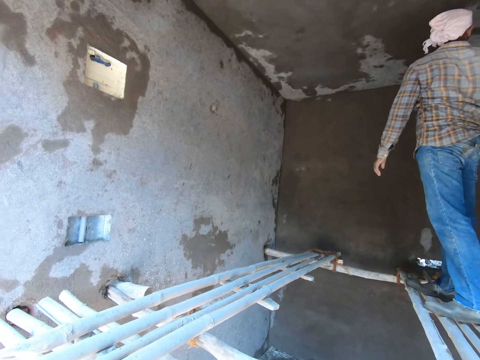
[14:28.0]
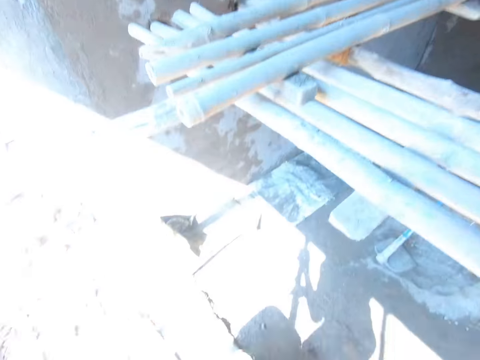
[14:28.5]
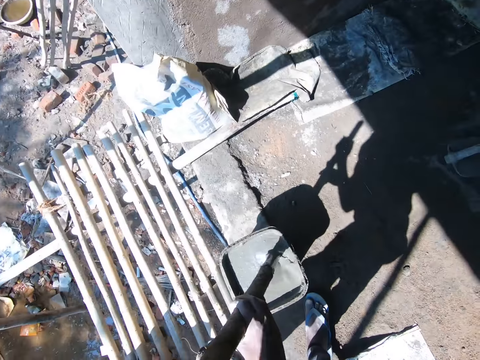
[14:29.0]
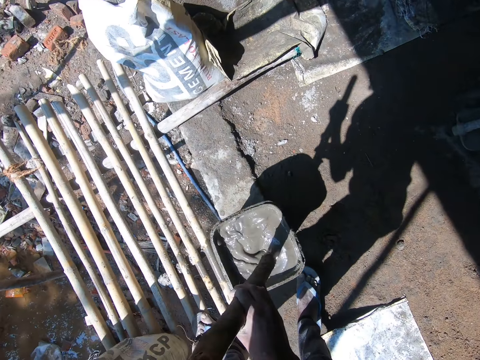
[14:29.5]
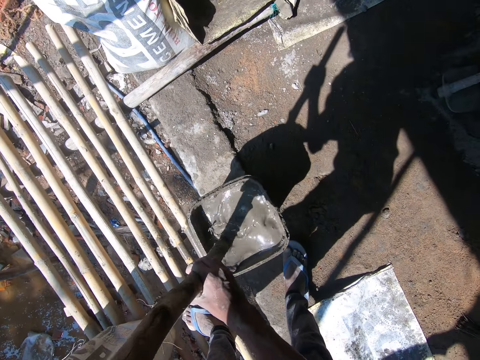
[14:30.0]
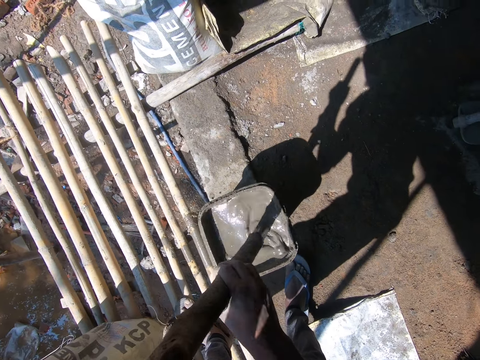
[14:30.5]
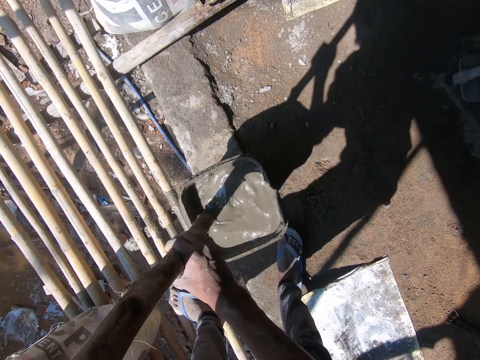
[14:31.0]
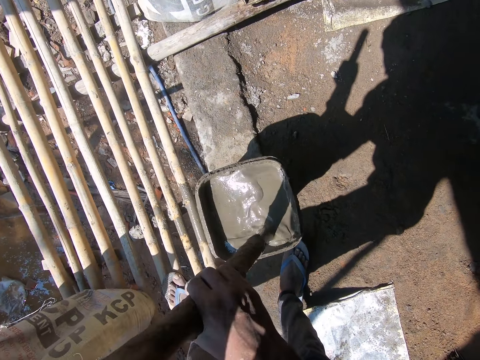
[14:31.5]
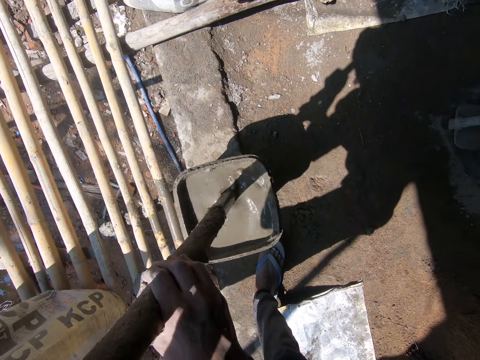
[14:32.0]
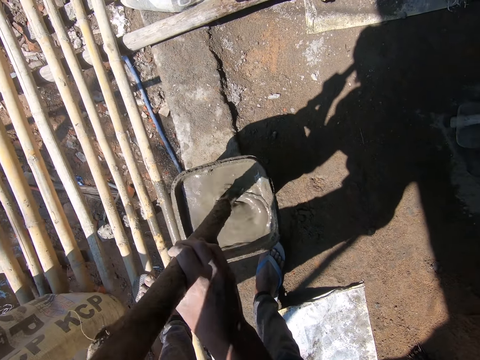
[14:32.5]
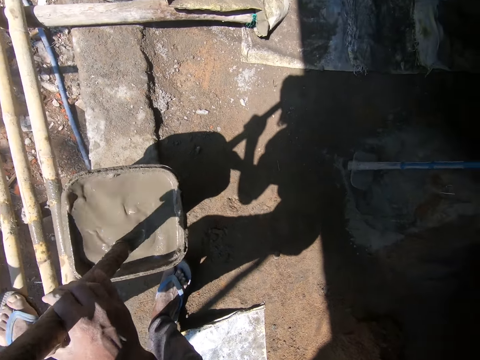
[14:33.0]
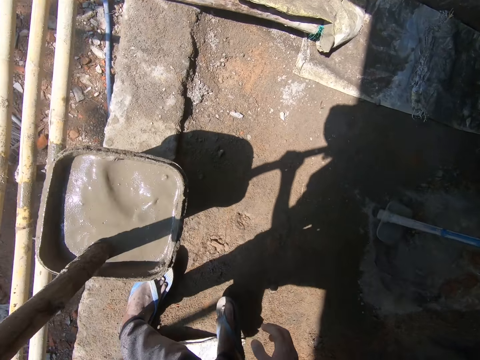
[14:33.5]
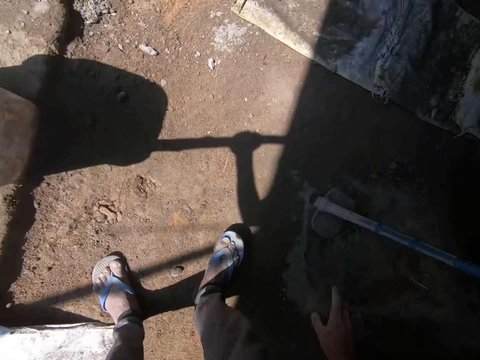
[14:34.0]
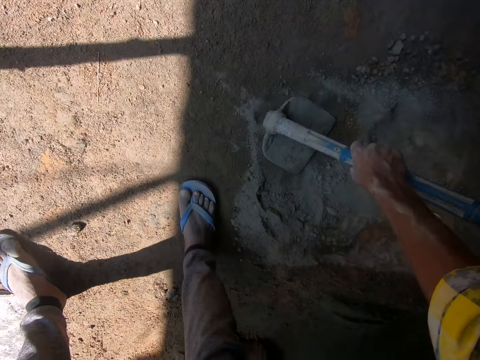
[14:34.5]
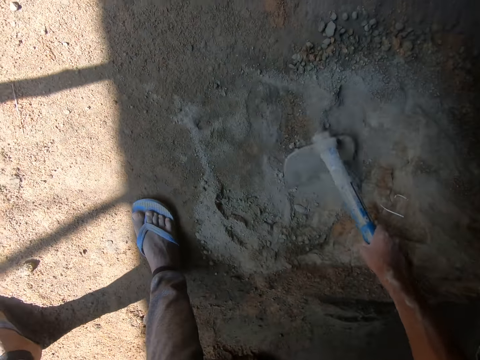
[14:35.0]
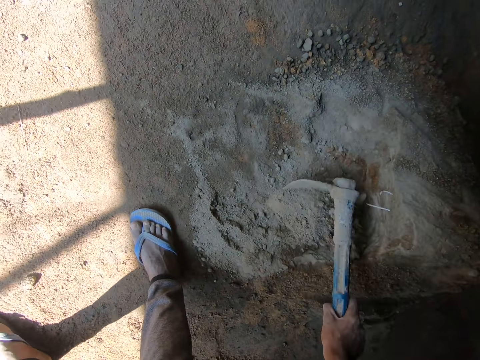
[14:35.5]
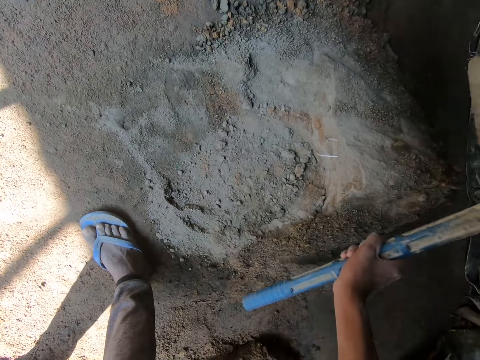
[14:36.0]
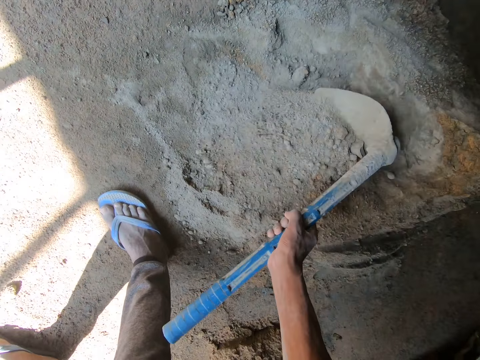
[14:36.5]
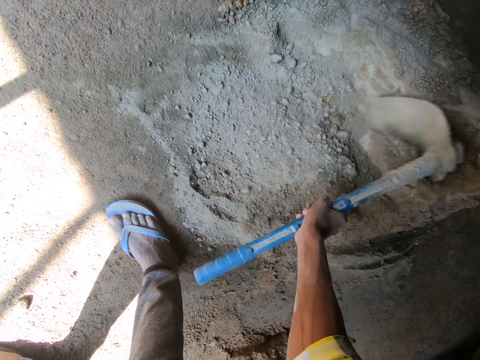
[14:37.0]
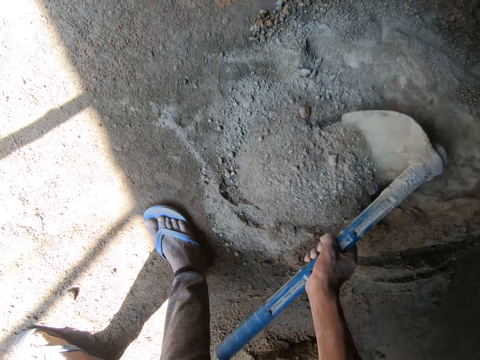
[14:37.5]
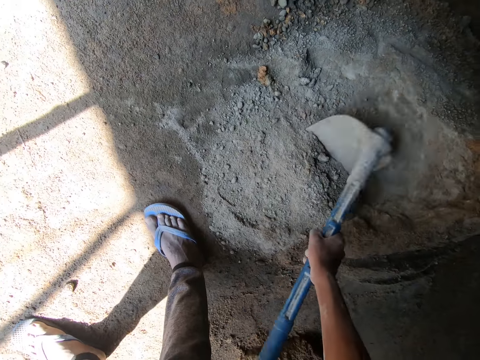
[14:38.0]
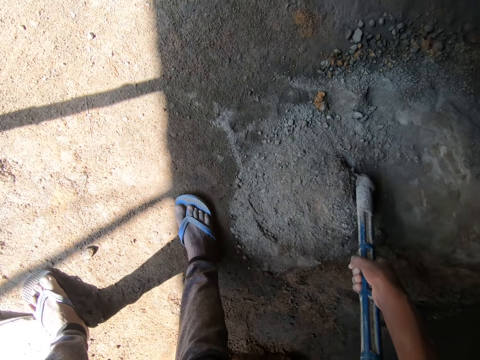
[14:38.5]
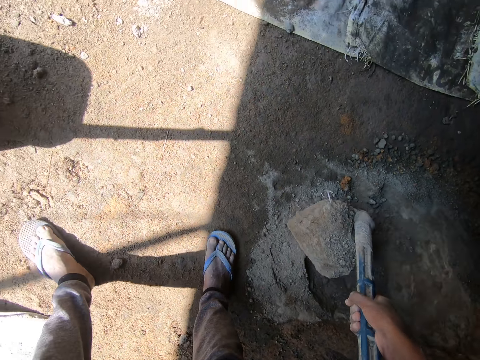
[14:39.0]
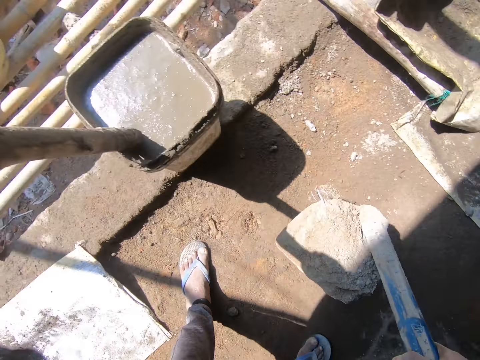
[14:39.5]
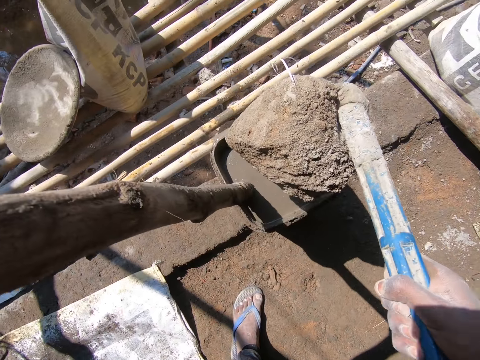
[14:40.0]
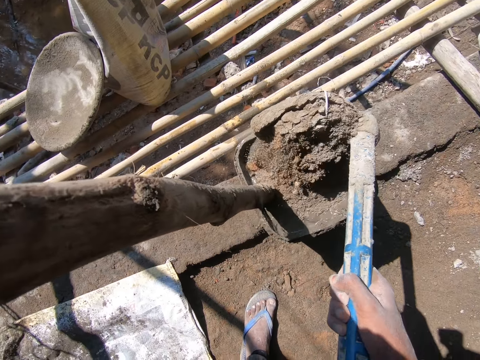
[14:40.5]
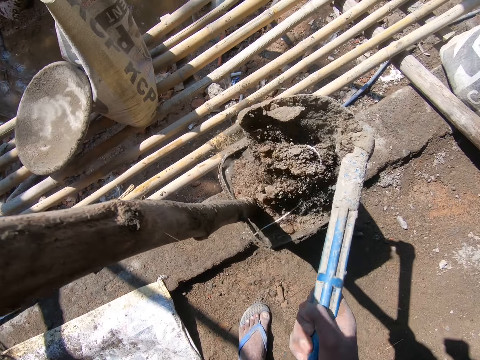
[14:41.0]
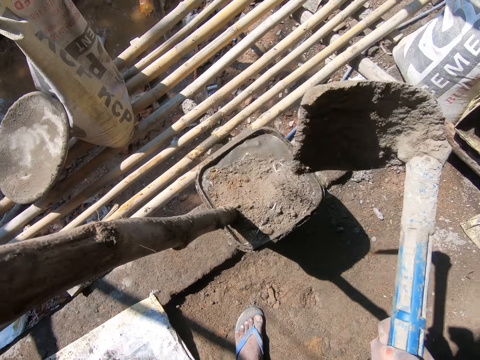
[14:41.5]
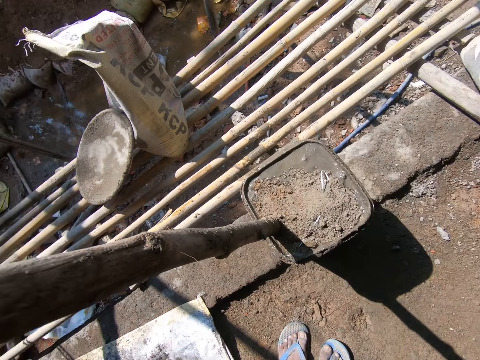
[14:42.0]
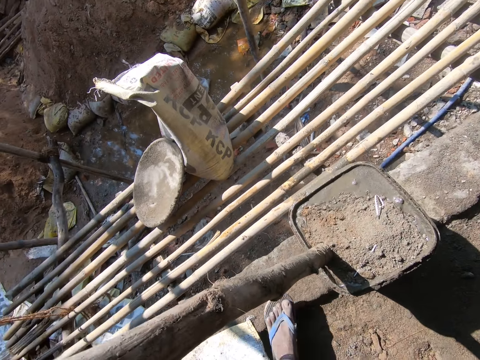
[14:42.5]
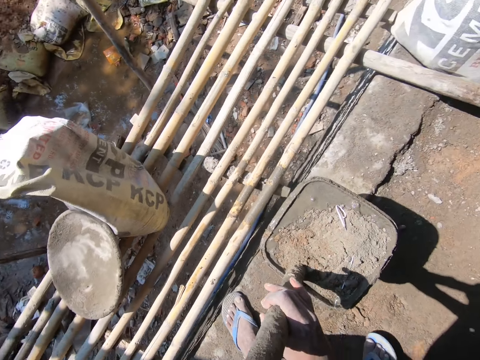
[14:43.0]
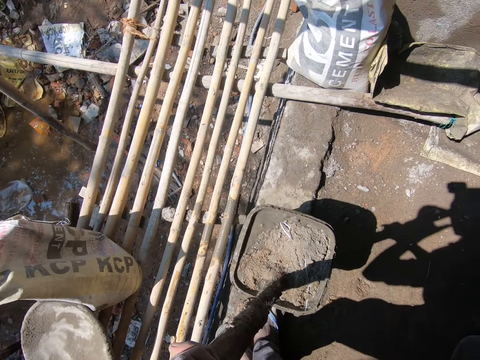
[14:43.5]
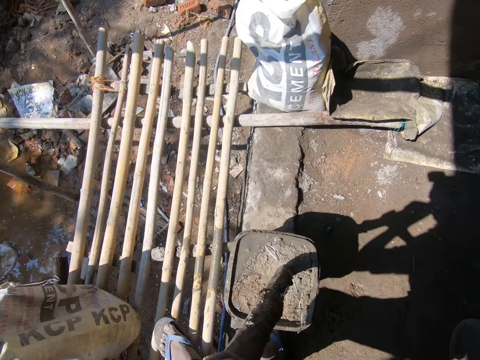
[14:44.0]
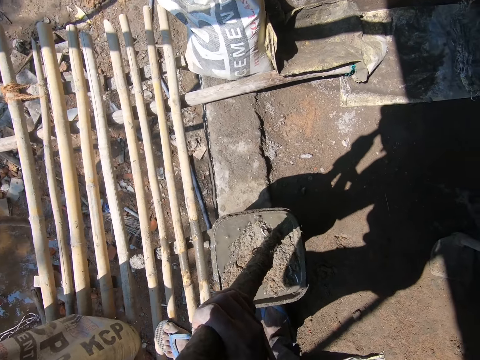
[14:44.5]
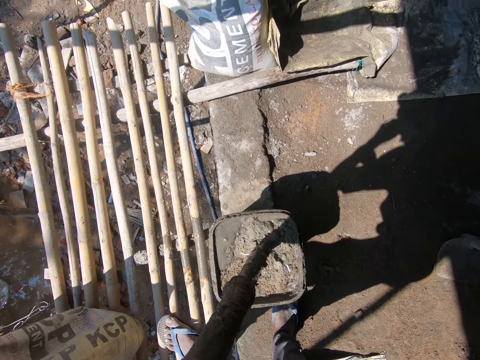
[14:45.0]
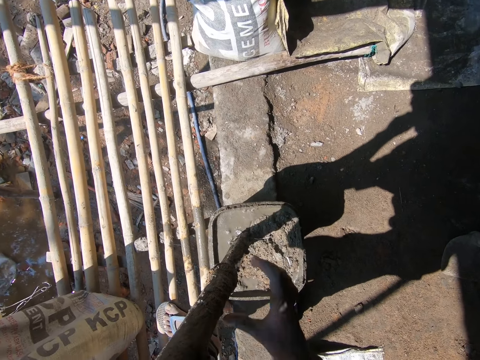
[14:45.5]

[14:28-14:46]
The camera wearer mixes the sand with water in the bucket with the stick in his hands. He picks the hoe from the ground with his right hand. He adjusts the sand on the ground with the hoe in his right hand. He scoops sand from the heap of sand with the hoe in his right hand. He pours the sand in the bucket with the hoe in his right hand. He drops the hoe on the ground with his right hand. He removes the stick from the bucket with his hands. He places the stick in the bucket with his hands.

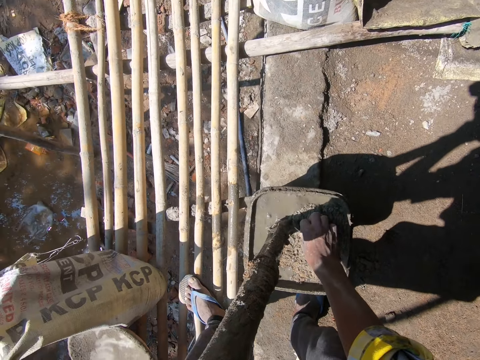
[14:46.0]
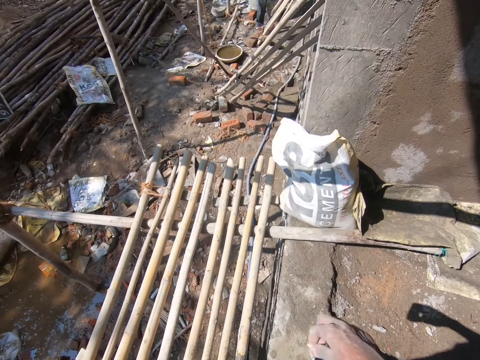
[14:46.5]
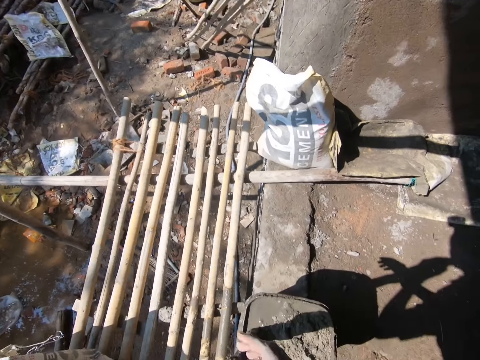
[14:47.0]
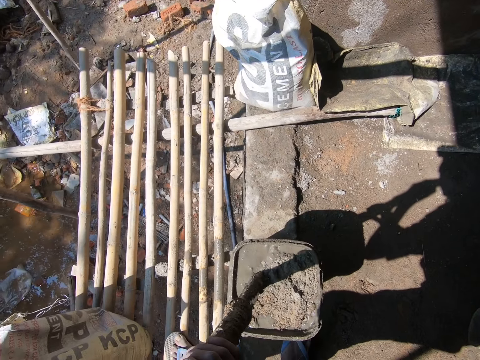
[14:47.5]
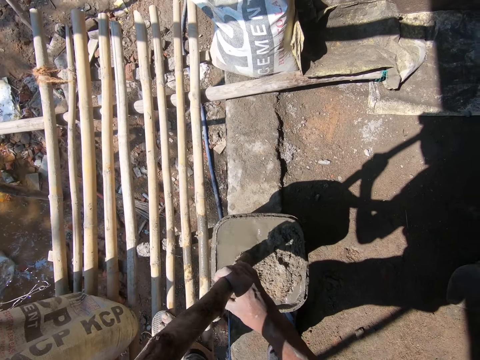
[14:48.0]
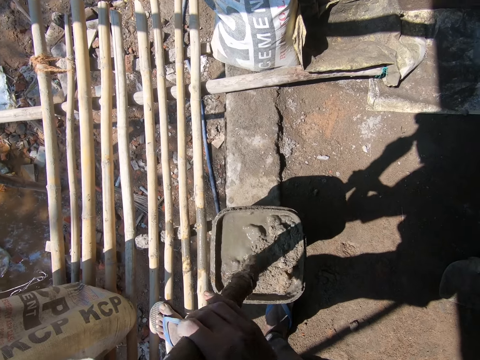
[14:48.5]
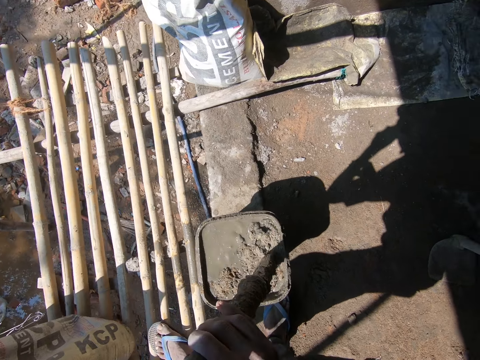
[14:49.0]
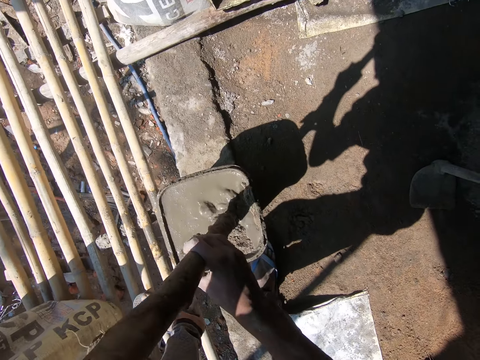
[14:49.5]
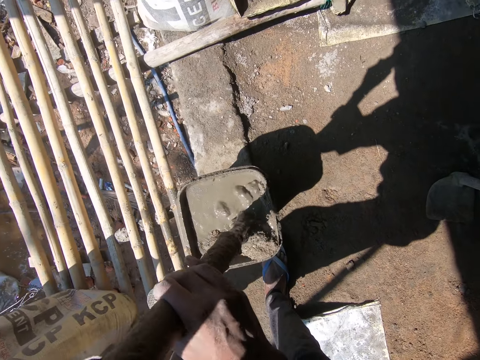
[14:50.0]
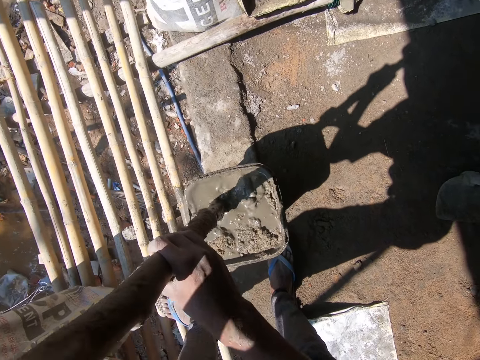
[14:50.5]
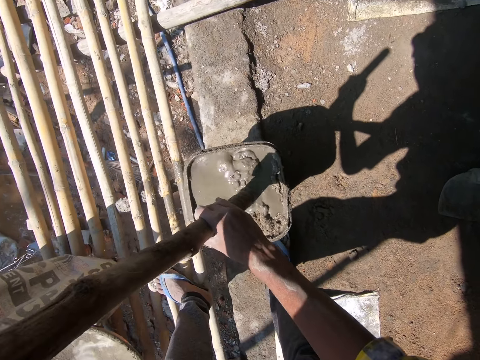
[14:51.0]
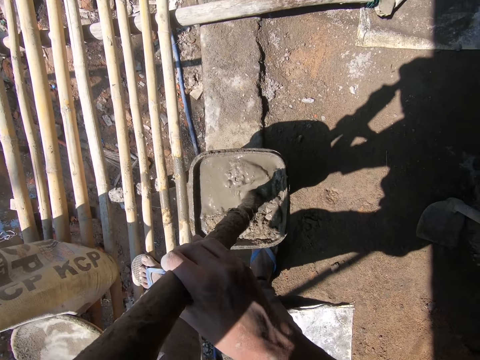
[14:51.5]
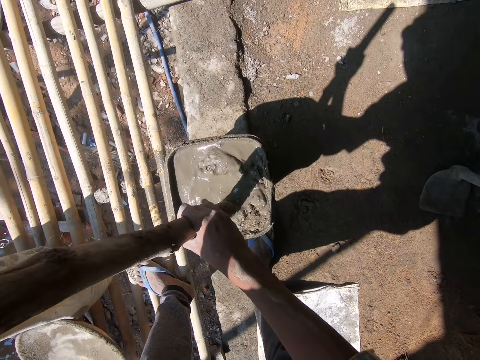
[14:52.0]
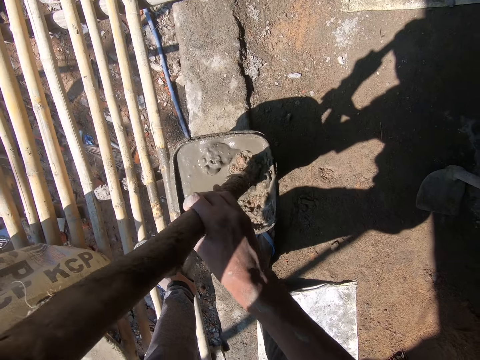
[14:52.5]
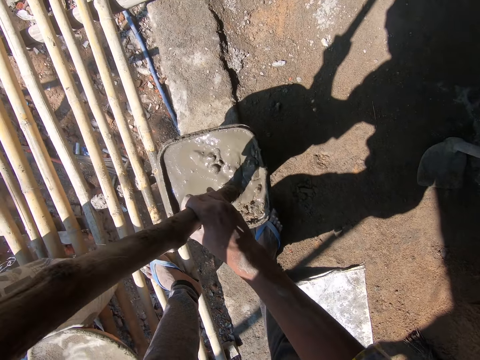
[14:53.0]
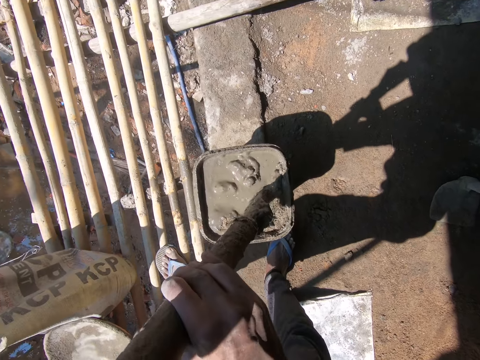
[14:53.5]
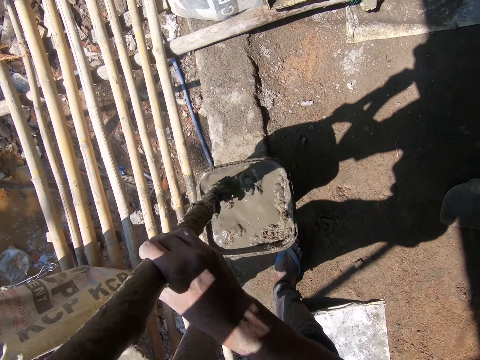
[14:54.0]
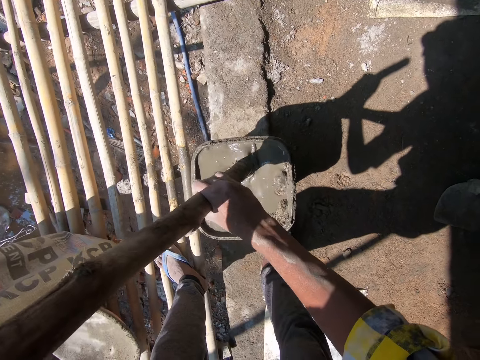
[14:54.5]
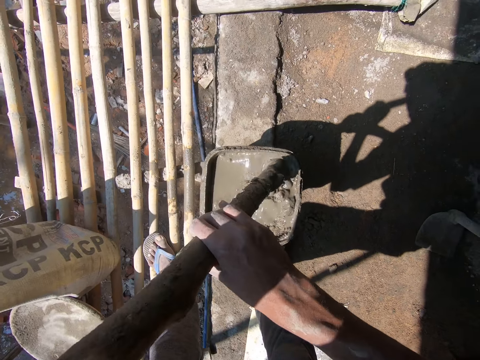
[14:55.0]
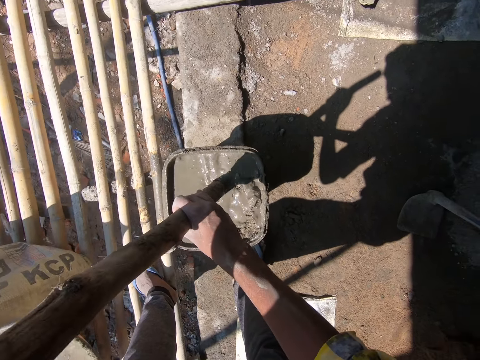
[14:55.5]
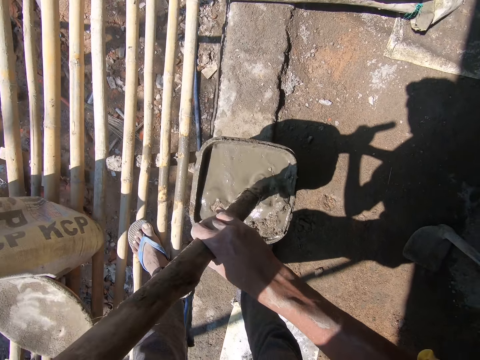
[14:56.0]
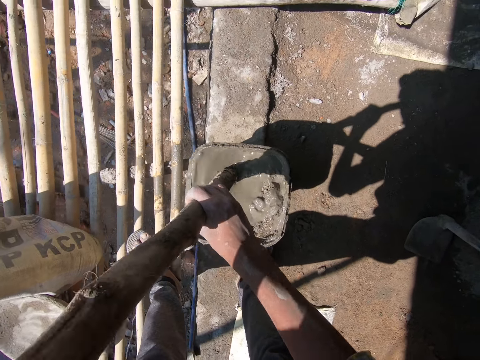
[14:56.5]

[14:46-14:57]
The camera wearer removes dirt from the bucket with his right hand and throws the dirt on the ground with his right hand. He mixes the sand with water in the bucket with the stick in his hands.
